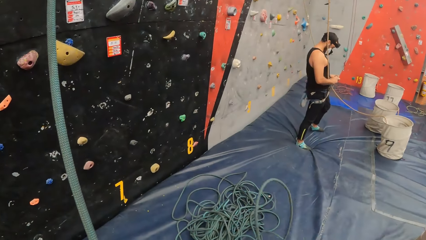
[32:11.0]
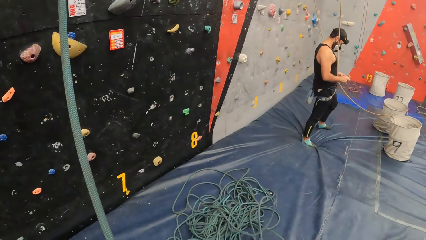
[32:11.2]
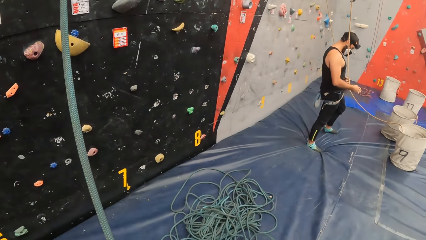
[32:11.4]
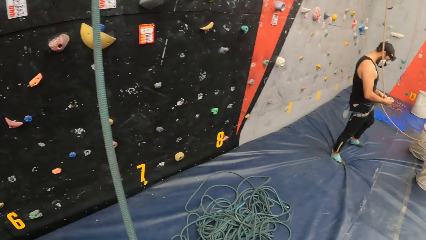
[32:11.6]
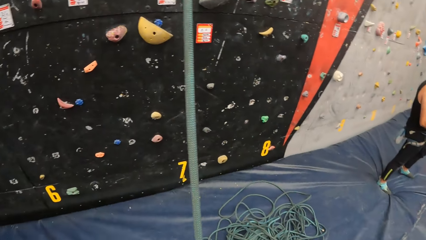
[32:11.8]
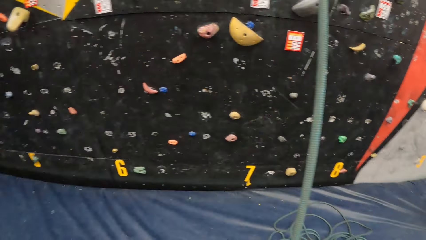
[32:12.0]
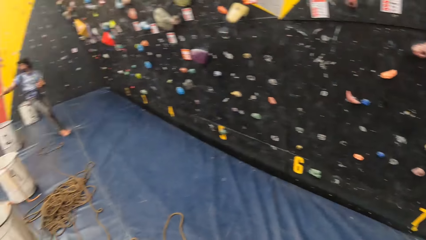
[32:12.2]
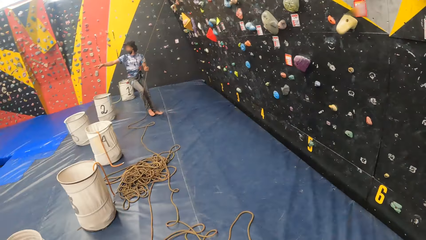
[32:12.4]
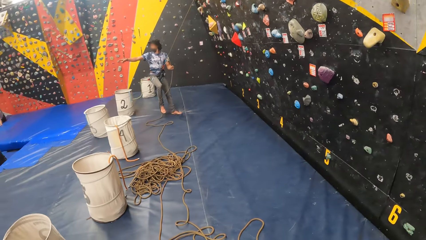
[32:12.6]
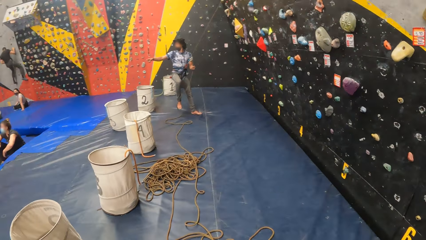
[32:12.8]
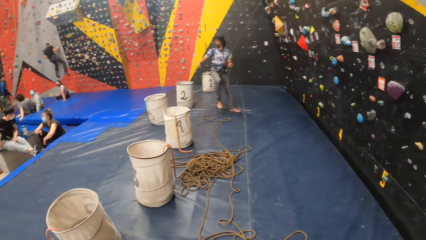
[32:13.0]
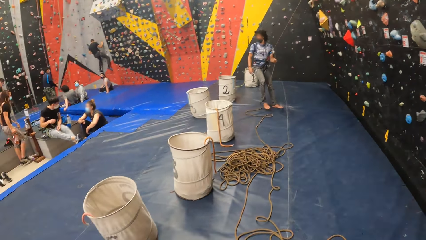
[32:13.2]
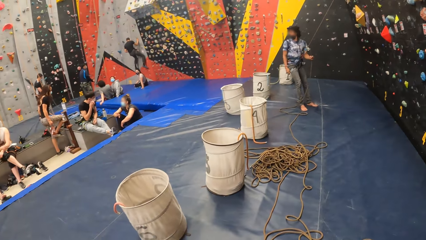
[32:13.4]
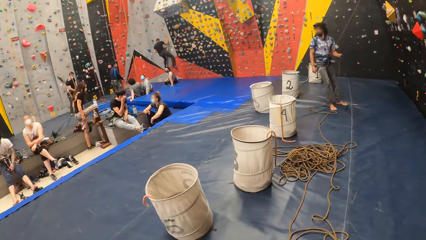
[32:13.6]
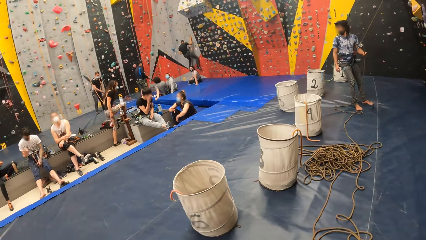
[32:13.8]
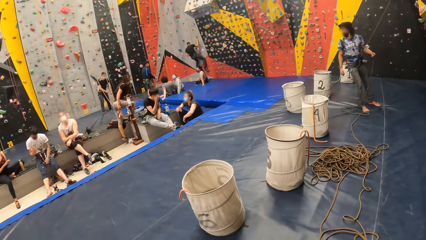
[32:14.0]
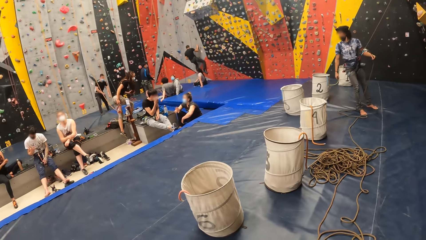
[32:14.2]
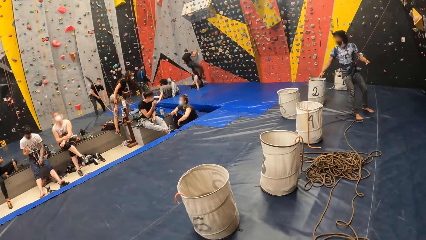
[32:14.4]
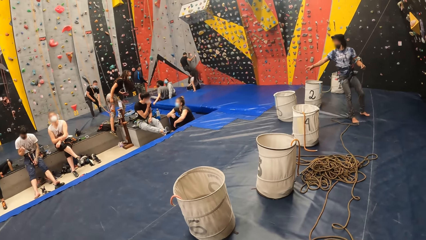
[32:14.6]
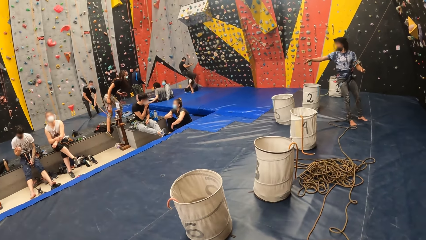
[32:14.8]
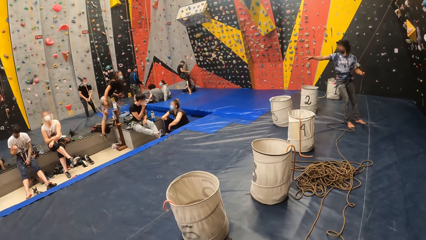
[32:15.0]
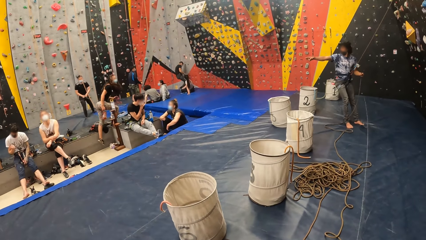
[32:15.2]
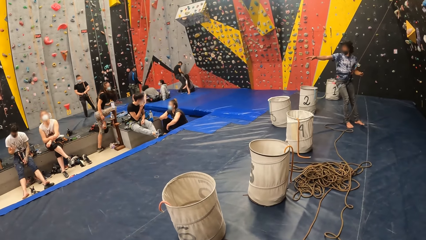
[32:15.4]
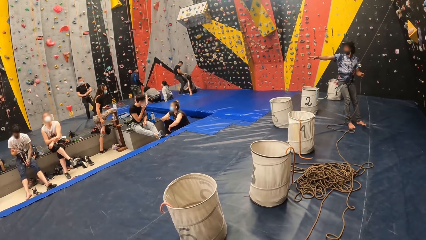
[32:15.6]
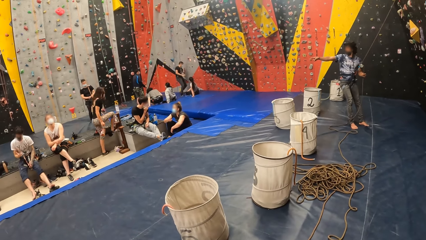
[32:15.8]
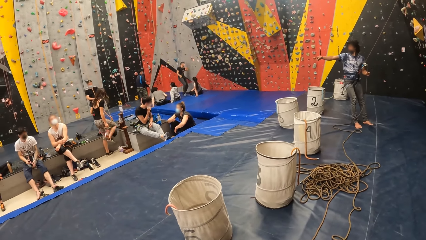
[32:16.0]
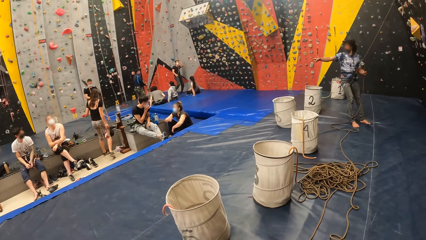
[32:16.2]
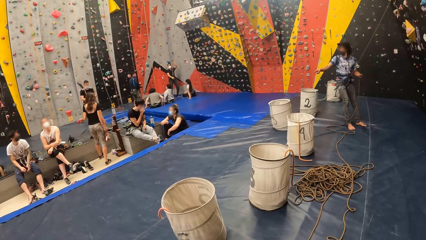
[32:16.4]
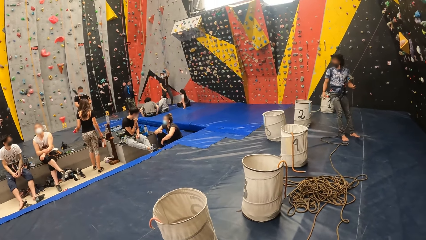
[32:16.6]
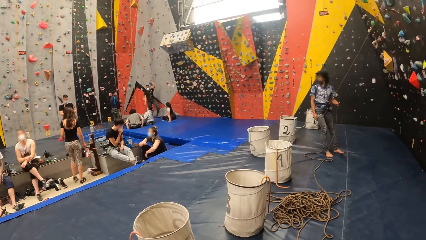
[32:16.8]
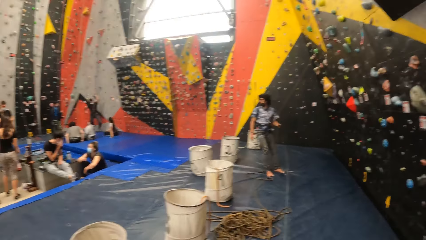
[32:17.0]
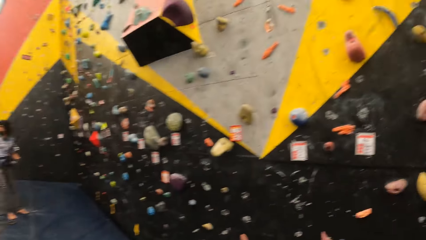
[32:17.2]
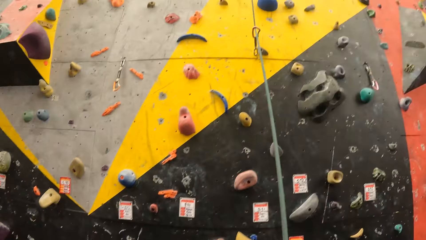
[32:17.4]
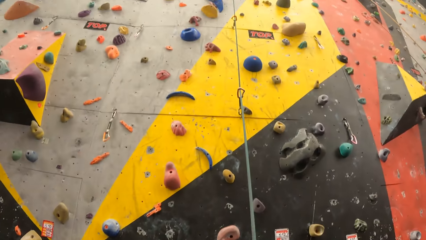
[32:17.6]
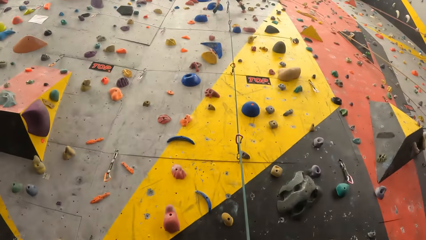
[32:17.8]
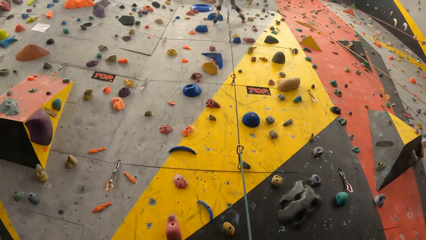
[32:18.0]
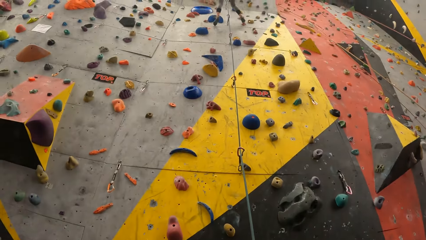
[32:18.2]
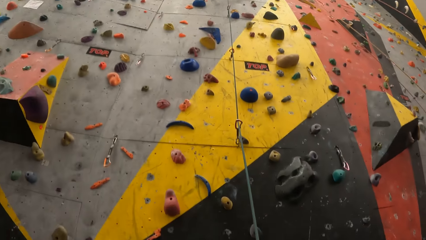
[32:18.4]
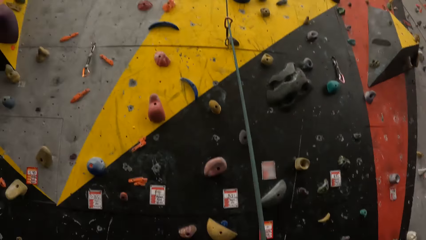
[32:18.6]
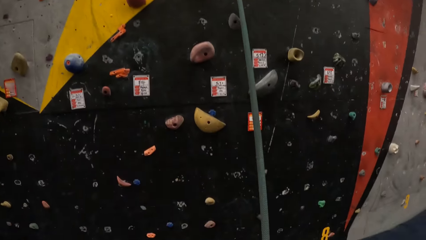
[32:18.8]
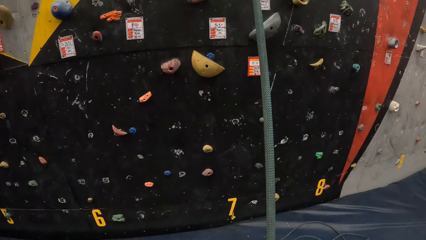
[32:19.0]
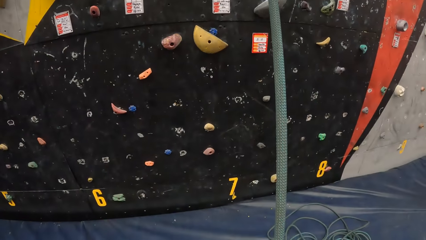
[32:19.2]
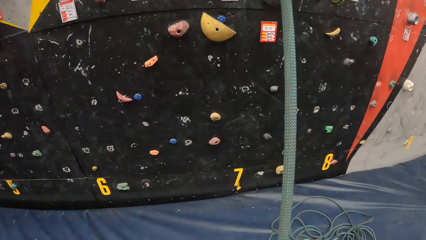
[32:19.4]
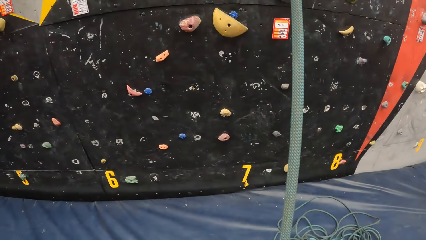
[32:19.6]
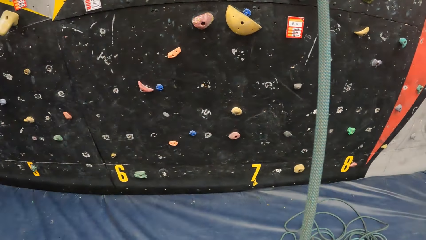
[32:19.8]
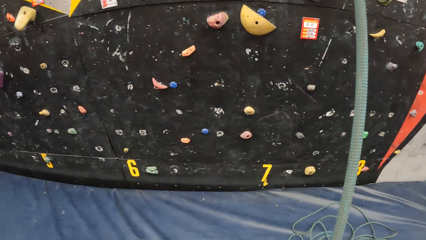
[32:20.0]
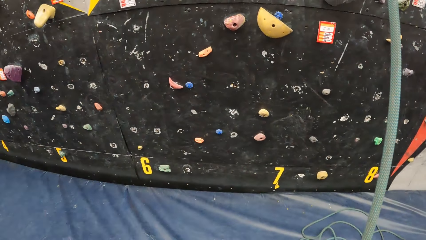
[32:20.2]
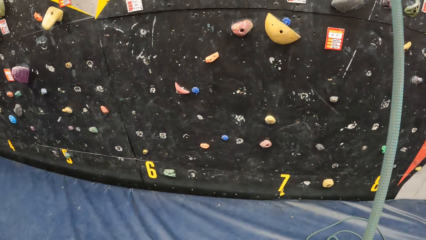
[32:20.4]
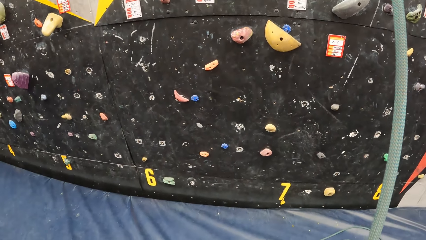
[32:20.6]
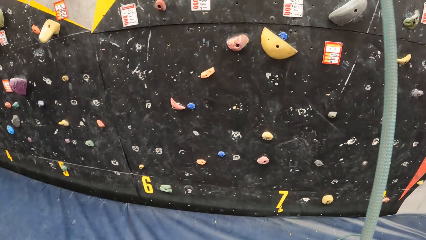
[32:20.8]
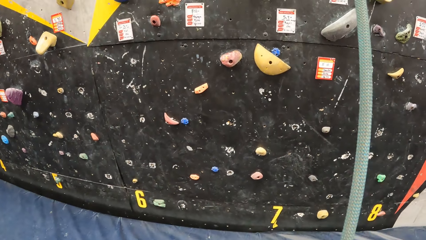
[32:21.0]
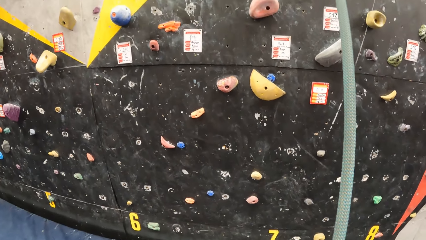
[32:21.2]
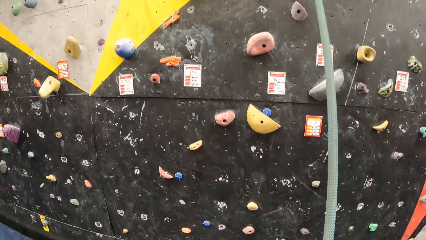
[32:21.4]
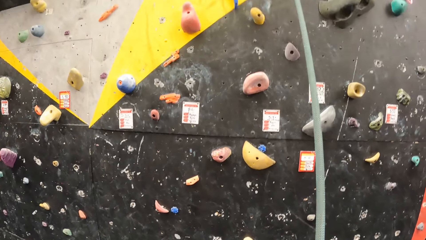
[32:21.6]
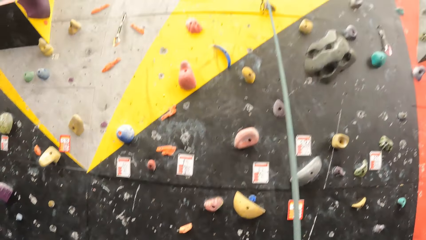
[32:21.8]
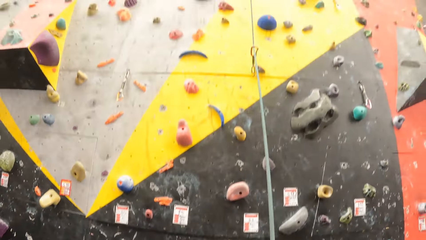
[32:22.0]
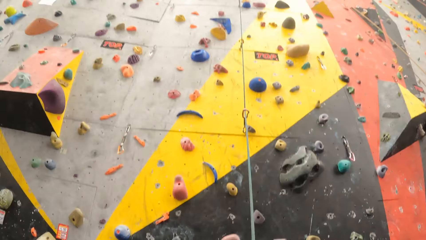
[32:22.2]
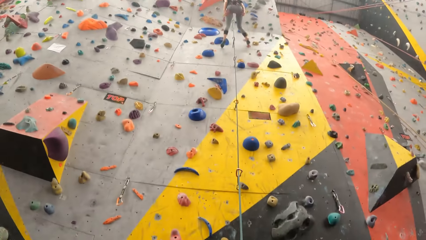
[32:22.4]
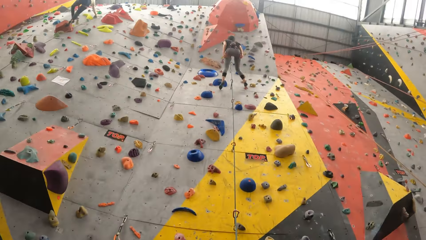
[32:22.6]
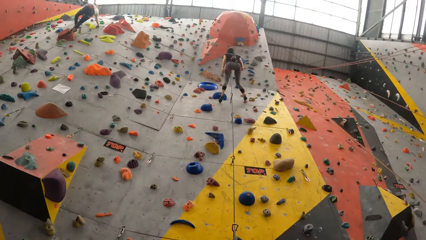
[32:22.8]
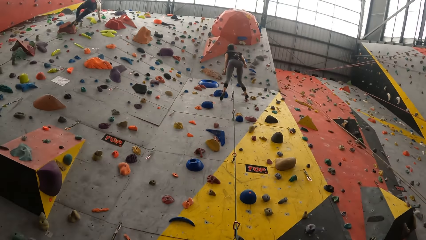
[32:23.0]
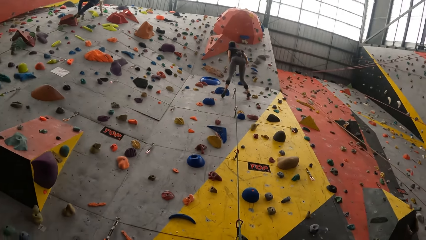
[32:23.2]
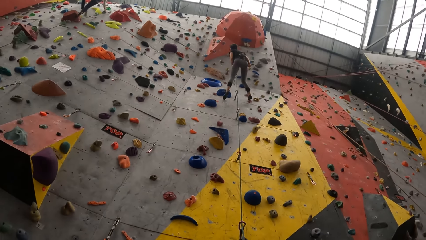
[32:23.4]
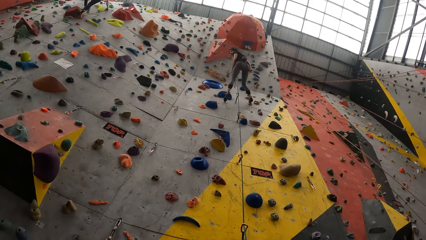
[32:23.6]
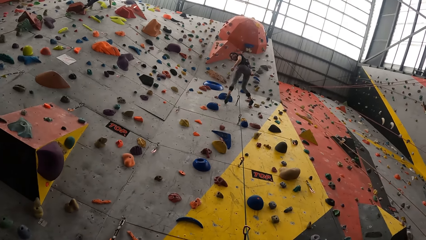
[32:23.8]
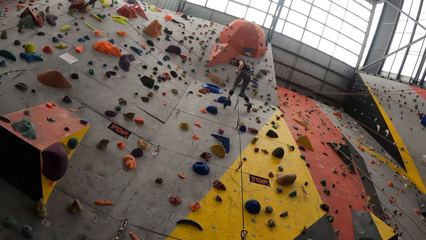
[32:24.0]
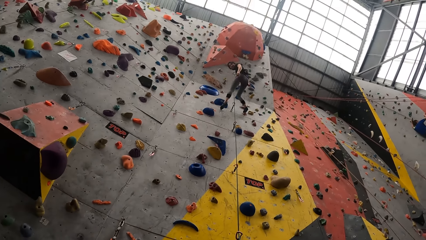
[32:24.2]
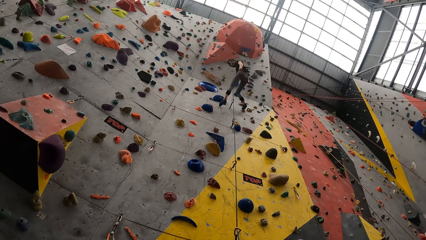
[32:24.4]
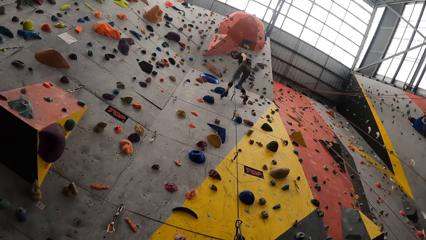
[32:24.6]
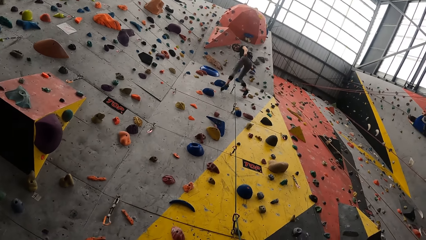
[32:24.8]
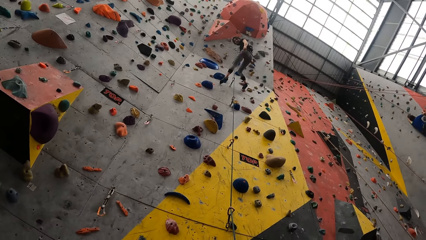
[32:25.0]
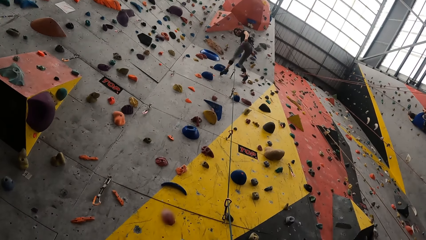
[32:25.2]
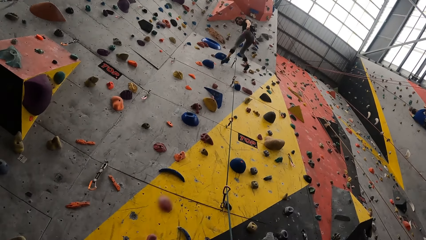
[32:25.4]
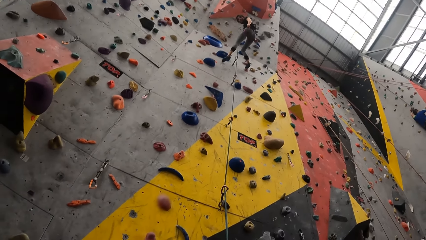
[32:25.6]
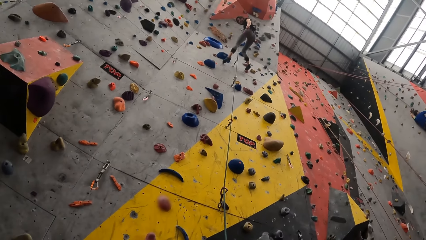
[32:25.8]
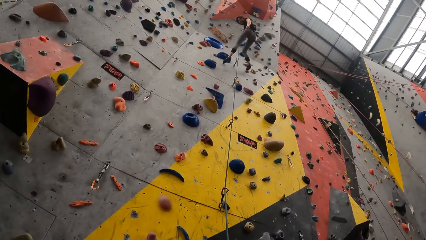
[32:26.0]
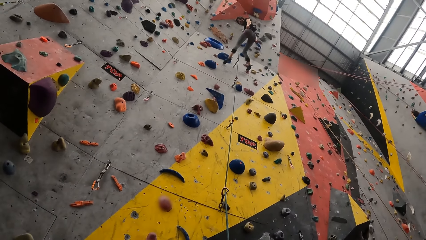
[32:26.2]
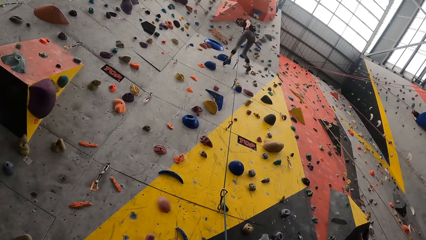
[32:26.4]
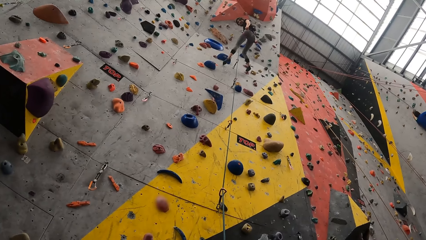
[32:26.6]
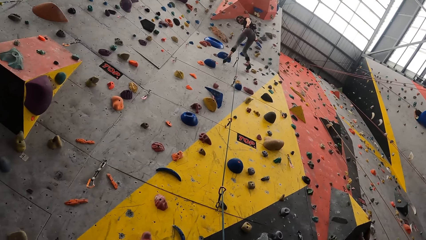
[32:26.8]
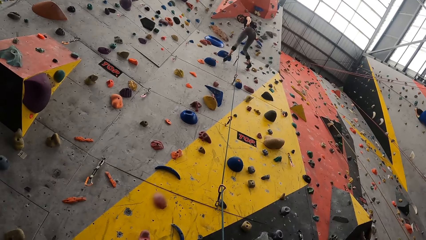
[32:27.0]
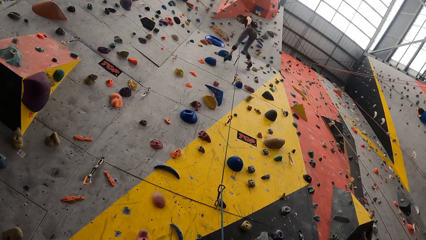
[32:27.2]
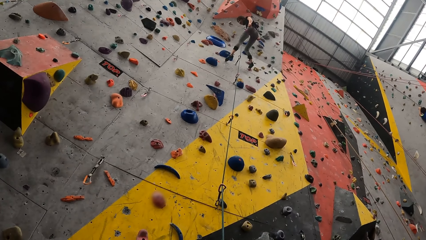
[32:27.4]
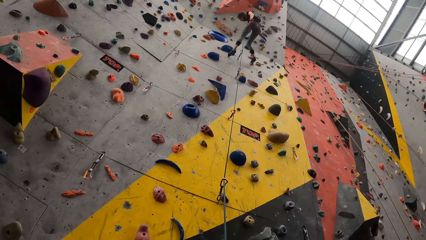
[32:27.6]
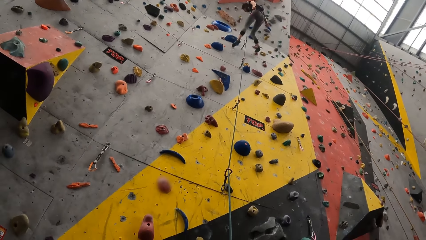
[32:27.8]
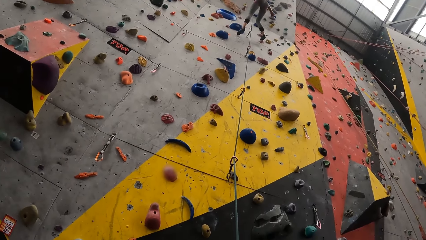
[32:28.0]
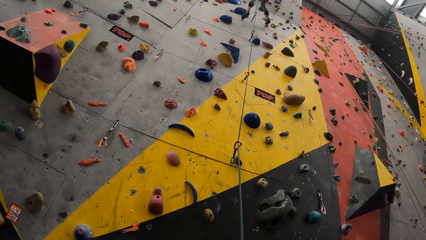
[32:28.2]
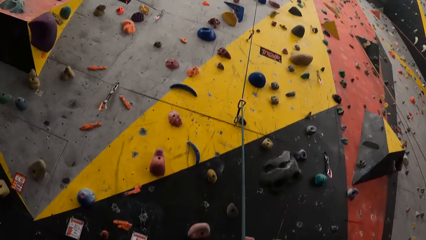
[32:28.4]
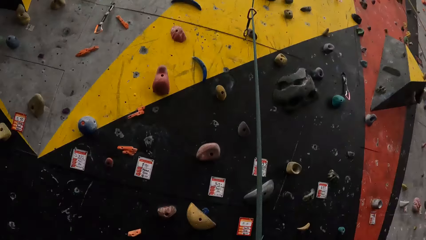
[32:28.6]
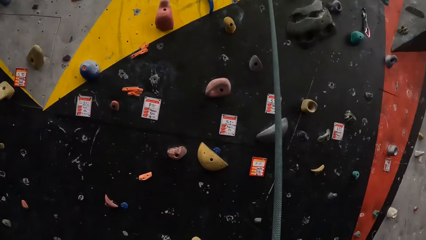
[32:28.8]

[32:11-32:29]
The camera wearer looks around. They look at a man. They interact with a woman.
